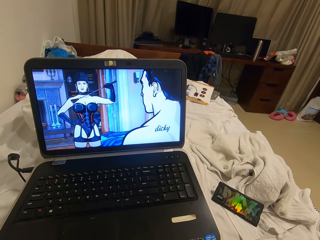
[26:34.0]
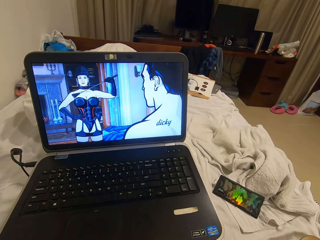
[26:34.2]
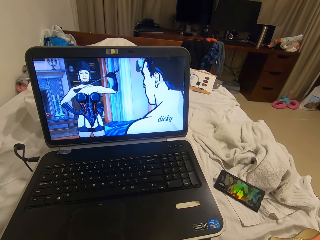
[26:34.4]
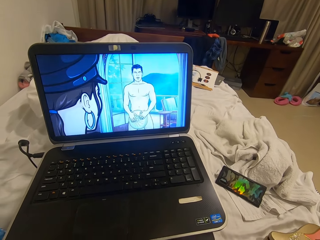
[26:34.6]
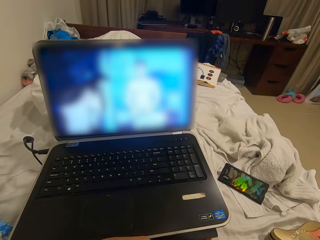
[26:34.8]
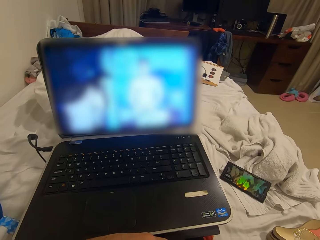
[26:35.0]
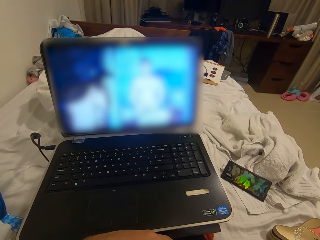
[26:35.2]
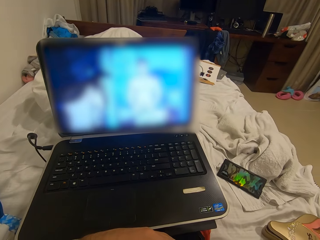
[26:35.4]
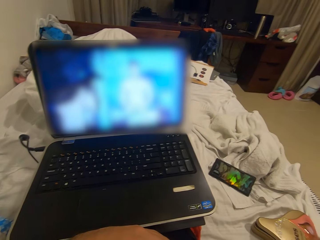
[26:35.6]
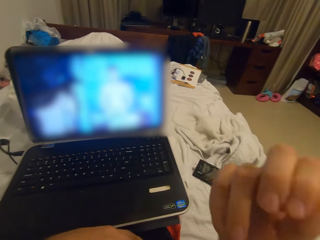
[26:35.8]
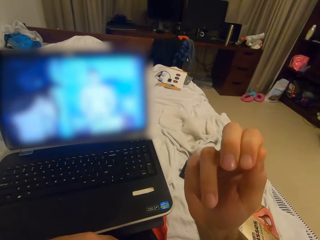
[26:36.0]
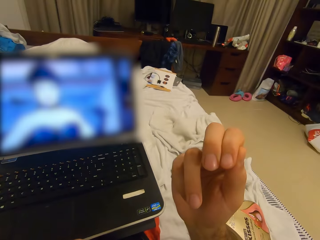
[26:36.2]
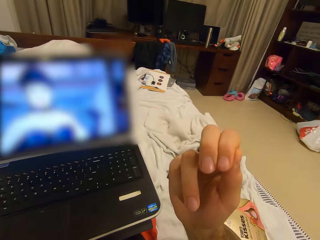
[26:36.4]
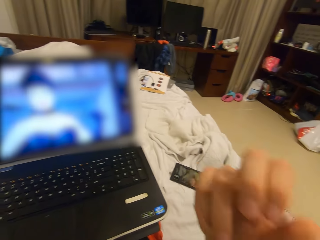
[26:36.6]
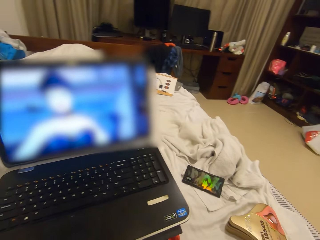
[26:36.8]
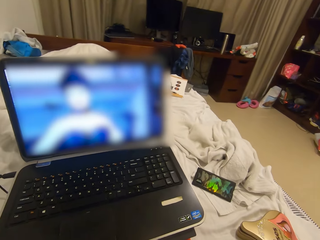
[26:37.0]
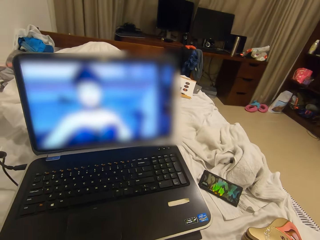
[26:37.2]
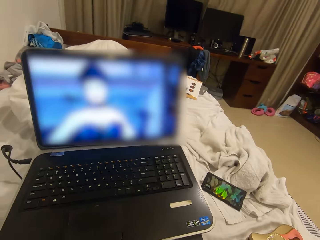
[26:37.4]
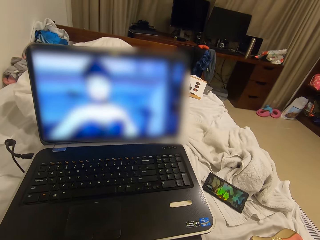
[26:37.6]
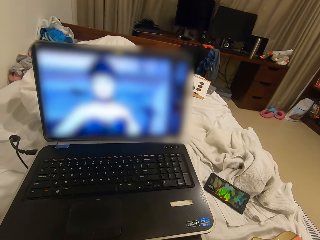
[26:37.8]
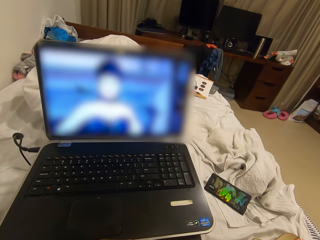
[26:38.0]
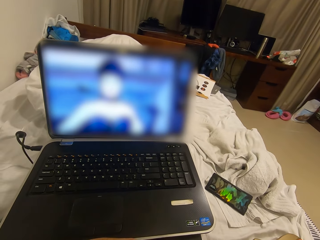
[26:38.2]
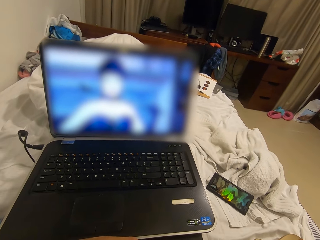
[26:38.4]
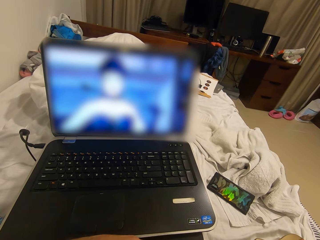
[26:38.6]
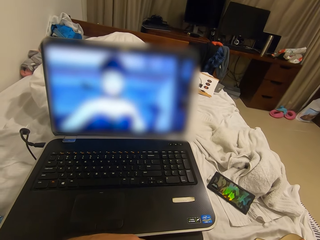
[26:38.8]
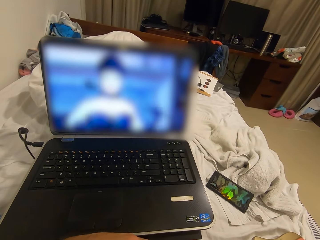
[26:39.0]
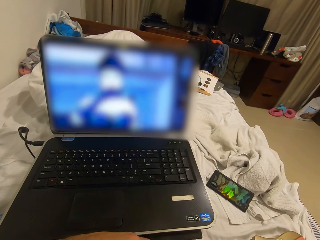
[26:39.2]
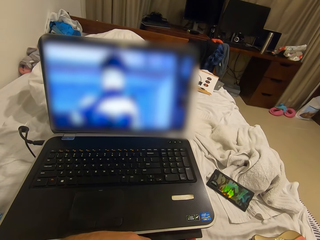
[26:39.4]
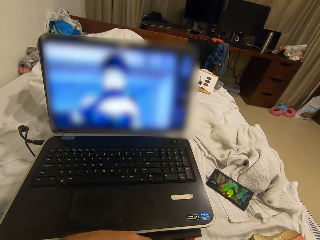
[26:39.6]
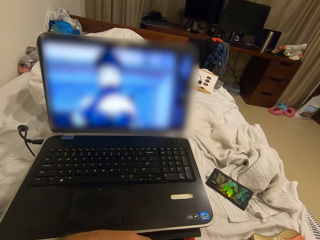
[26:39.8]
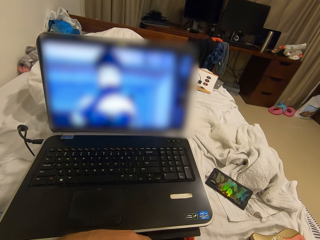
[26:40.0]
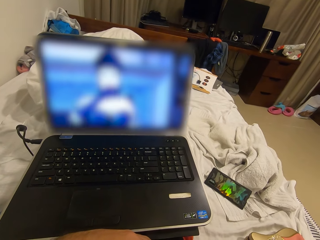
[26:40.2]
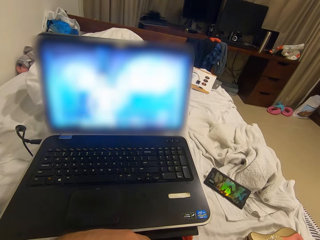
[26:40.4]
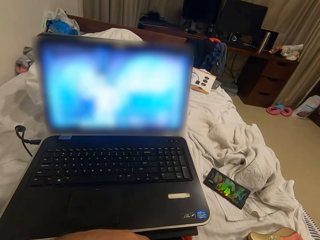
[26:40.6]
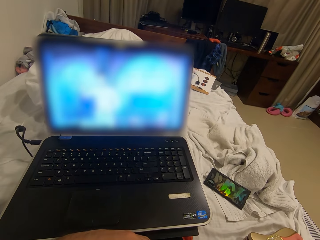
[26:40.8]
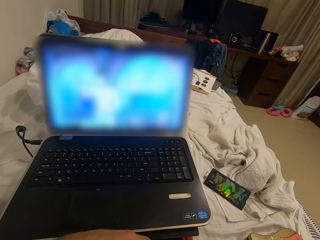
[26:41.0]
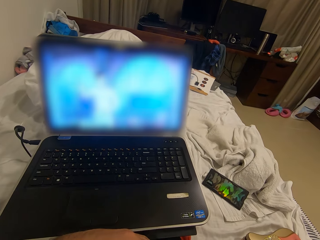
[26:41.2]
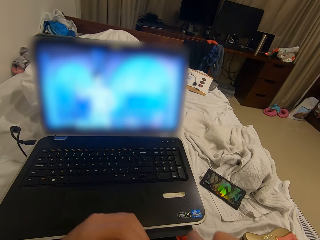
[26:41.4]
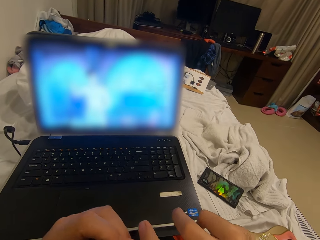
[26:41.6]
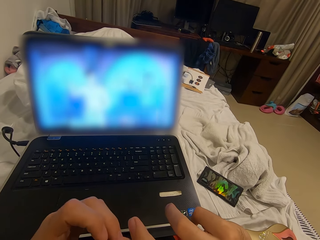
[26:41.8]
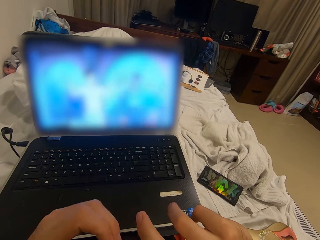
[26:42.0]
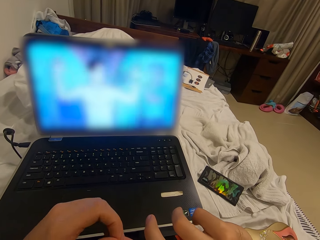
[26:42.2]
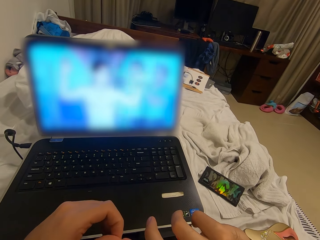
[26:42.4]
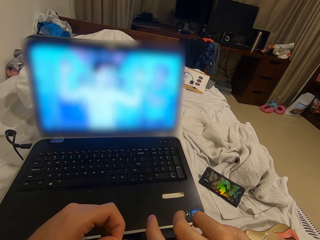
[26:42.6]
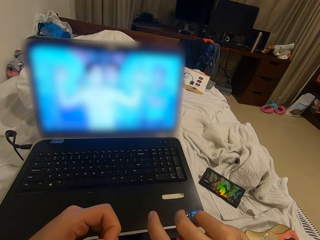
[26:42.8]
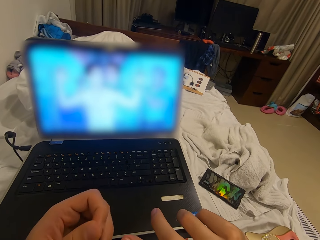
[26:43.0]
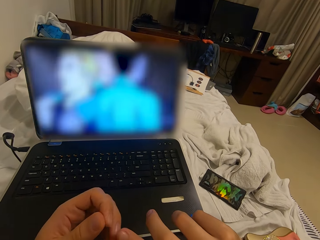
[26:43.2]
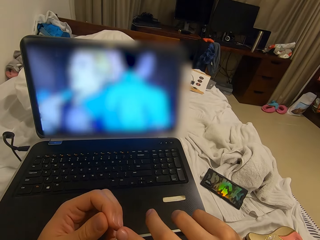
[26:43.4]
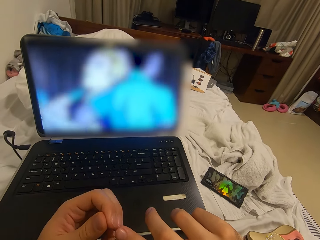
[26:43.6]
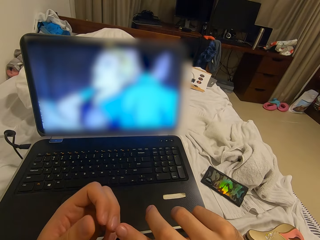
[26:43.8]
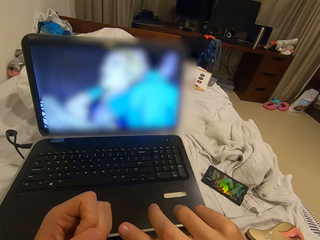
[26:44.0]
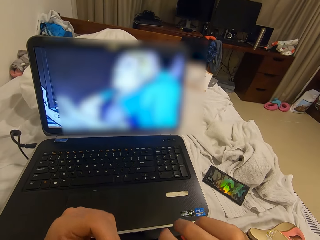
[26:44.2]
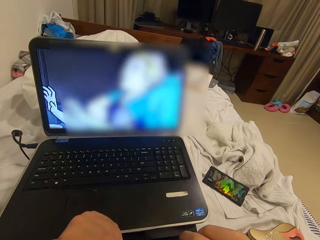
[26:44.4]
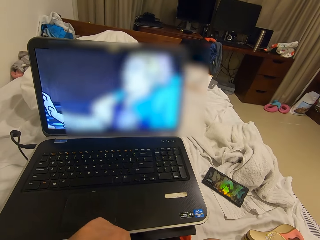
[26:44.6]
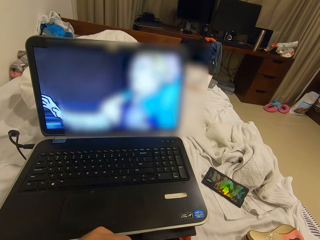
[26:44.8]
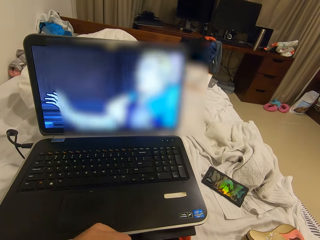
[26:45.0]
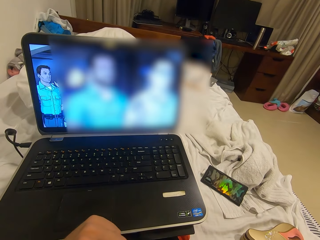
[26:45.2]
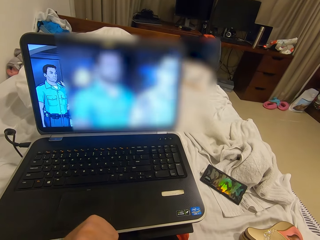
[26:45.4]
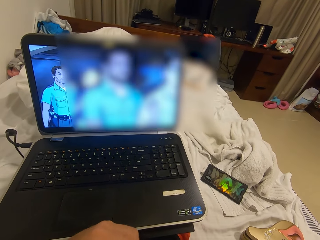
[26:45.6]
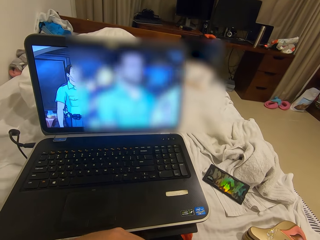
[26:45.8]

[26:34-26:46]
The camera wearer stares at his right fingers. He bites his nails. He picks his nails with his left hand.

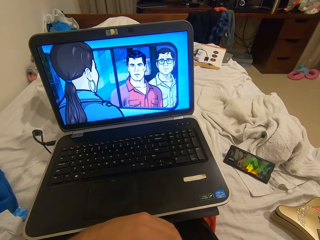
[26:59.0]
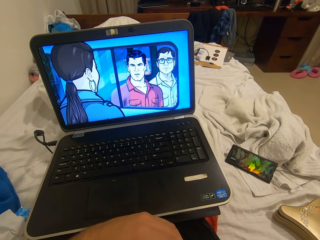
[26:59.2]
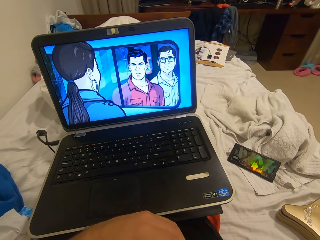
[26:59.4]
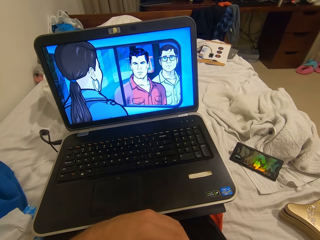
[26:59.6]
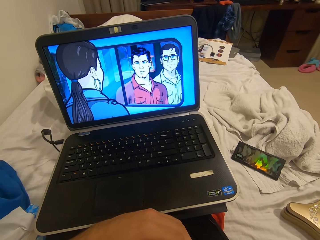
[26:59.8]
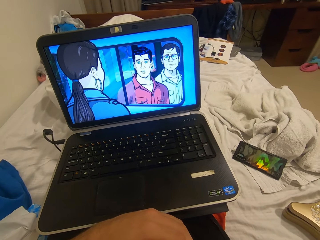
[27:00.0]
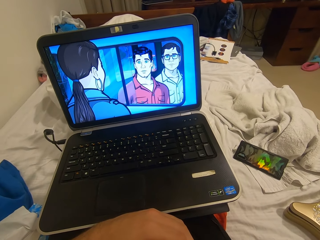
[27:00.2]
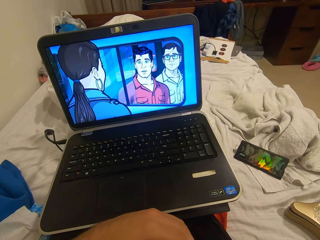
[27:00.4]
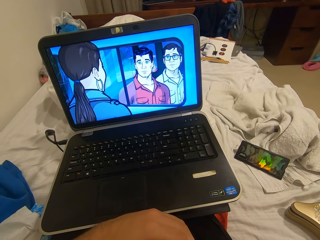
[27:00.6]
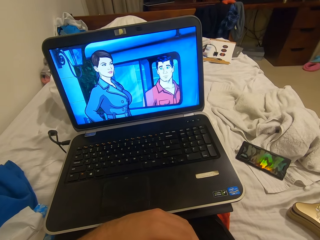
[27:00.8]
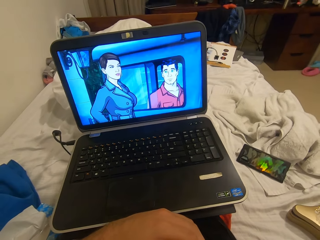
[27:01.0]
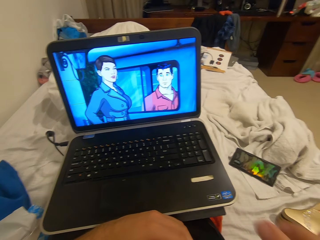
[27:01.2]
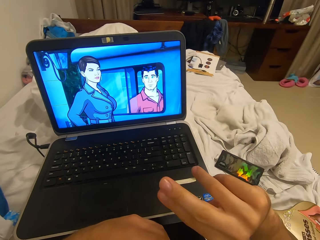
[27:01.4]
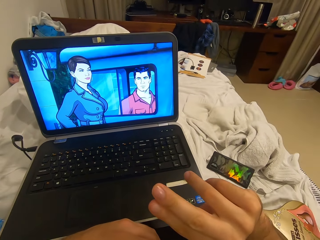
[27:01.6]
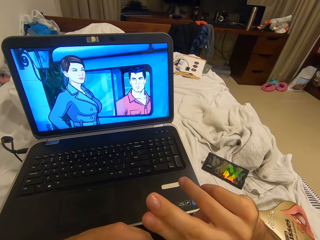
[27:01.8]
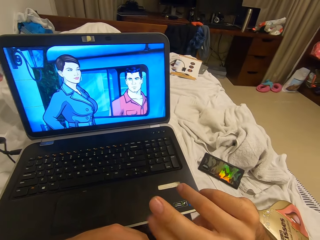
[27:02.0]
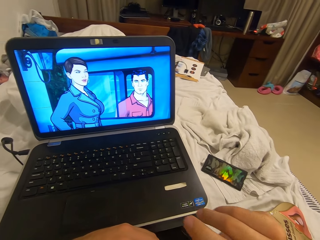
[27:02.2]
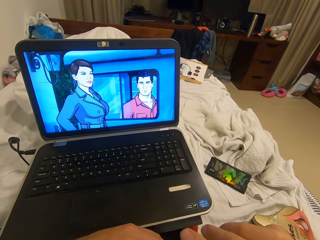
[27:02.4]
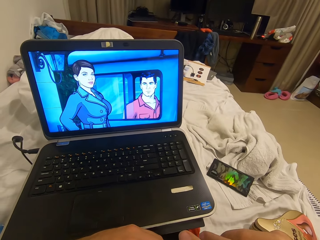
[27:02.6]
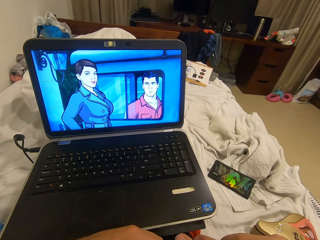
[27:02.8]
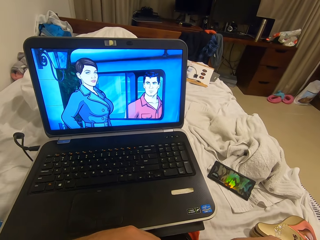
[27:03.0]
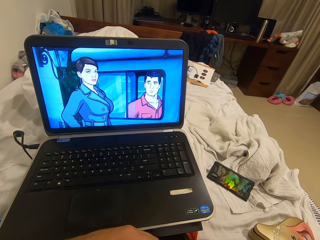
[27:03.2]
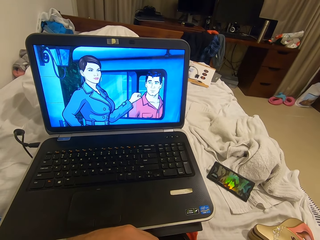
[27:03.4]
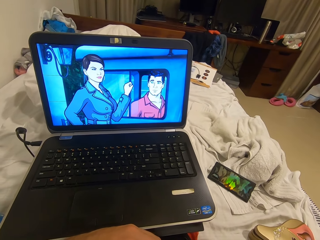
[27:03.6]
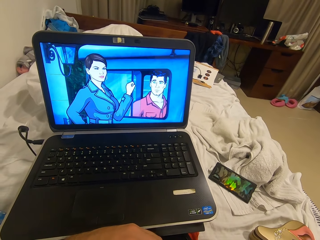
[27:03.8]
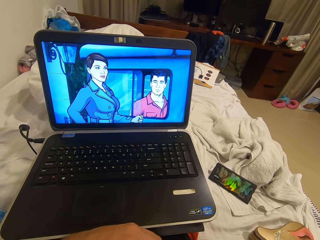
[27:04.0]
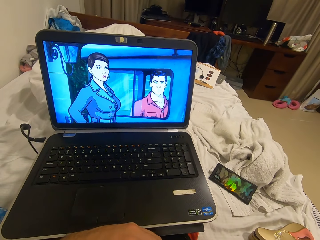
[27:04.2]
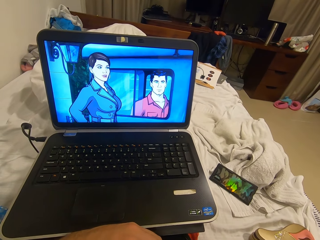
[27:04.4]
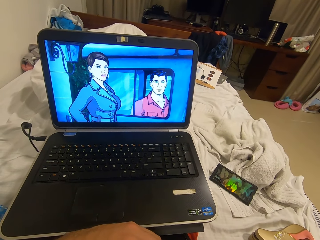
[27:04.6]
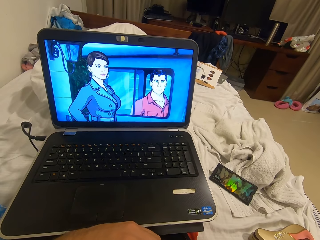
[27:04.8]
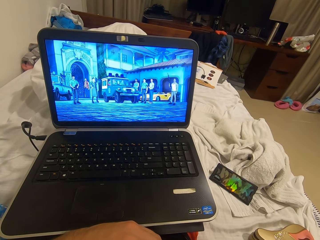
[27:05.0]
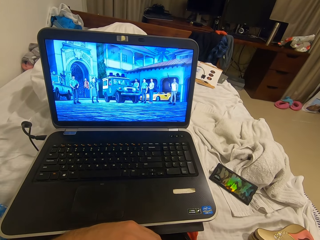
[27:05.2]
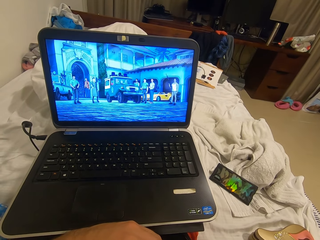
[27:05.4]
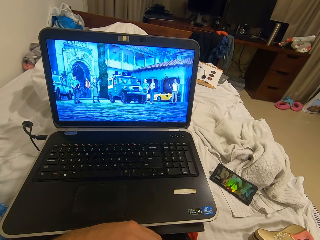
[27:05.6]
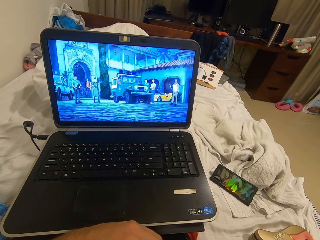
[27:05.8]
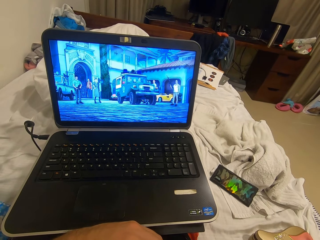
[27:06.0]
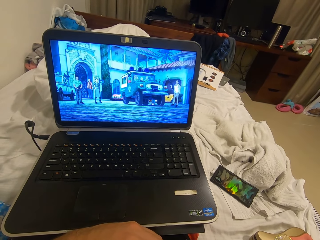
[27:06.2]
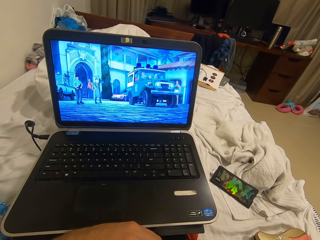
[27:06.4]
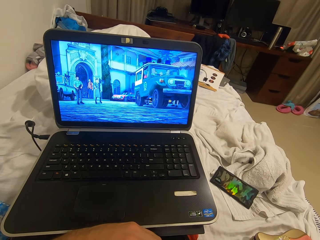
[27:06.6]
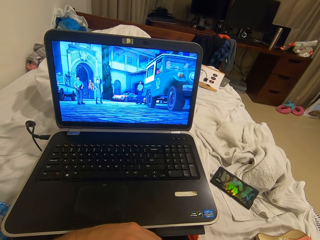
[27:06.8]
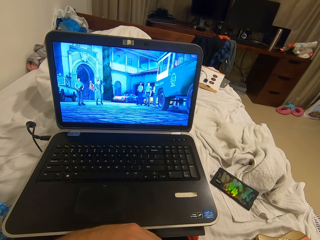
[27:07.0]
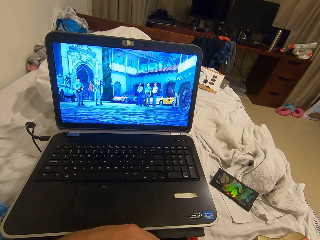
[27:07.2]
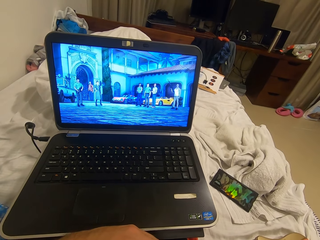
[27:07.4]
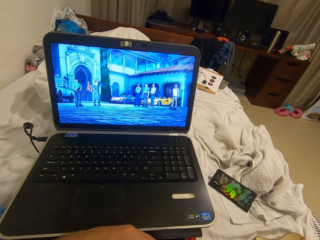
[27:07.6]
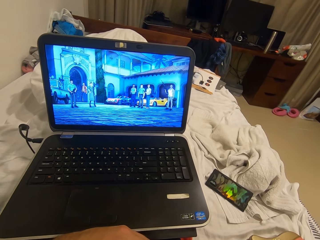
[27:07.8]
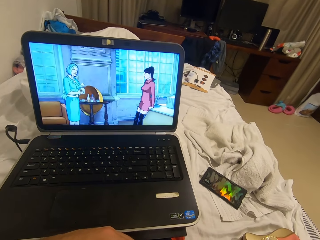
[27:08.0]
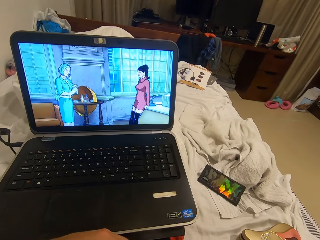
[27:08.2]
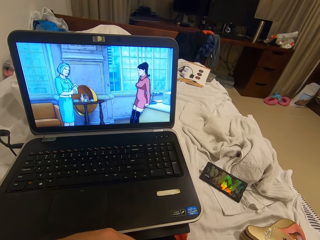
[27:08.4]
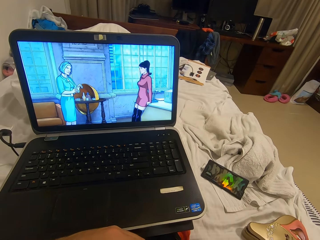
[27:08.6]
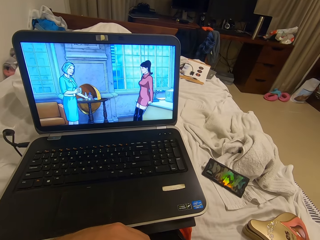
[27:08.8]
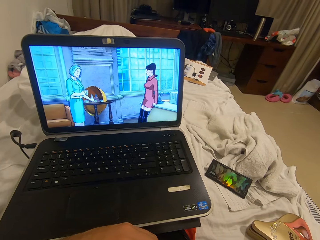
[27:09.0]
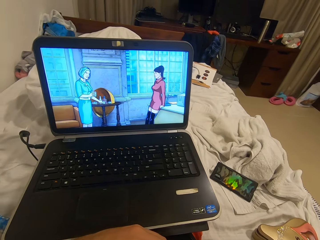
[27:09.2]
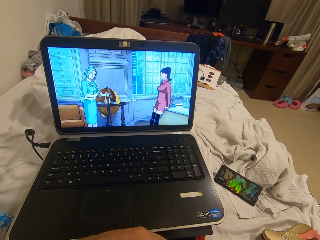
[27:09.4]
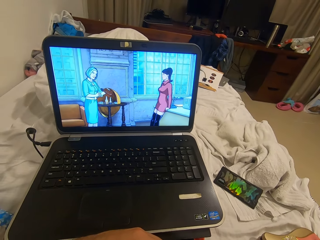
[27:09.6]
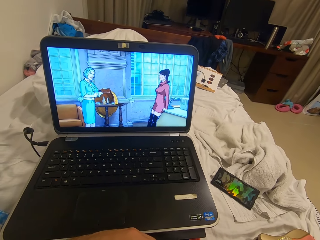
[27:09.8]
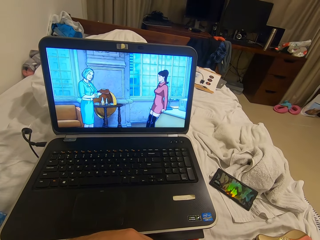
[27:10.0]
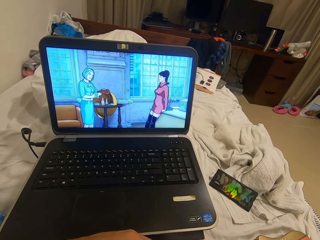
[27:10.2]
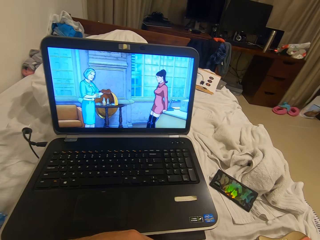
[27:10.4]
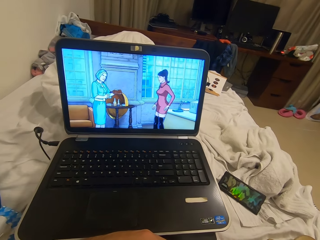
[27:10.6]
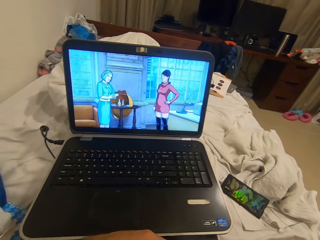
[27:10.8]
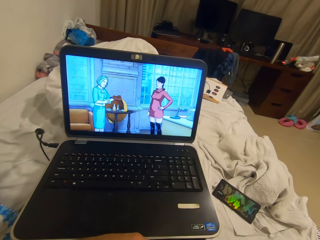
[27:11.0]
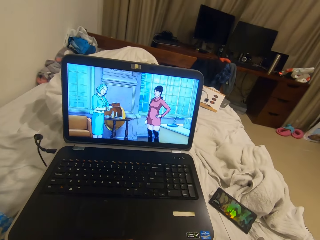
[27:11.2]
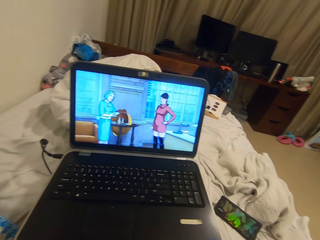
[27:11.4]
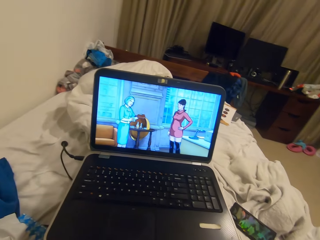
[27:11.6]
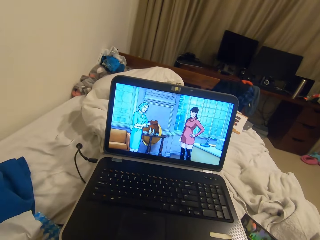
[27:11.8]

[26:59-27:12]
The camera wearer stares at his right fingers. He moves the hand. He bites his nails. He looks at the laptop.
